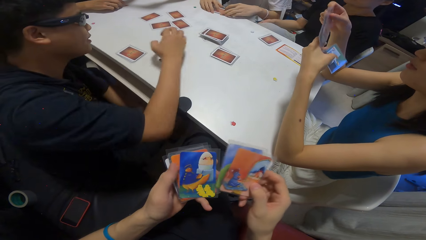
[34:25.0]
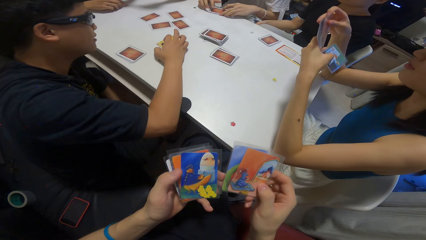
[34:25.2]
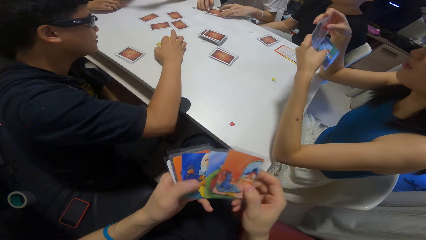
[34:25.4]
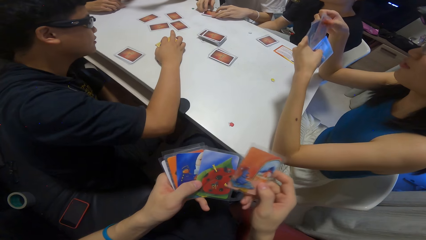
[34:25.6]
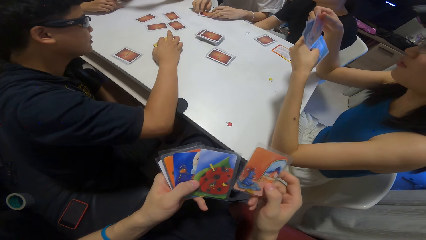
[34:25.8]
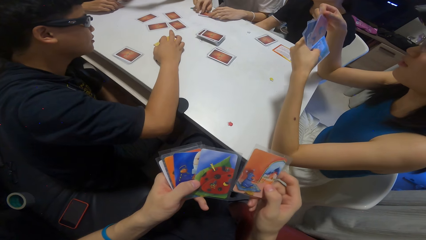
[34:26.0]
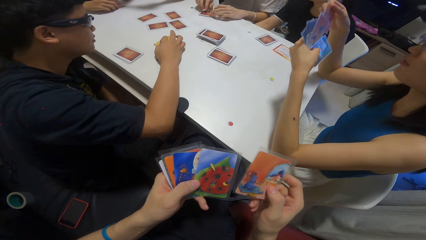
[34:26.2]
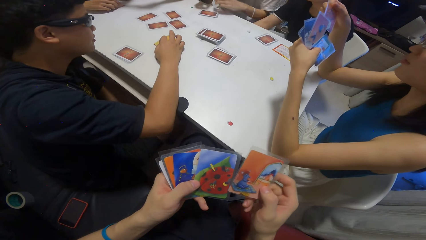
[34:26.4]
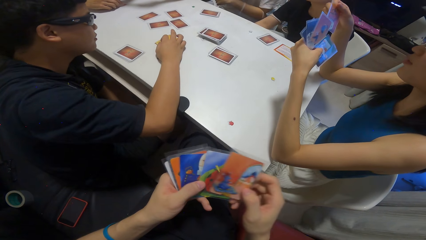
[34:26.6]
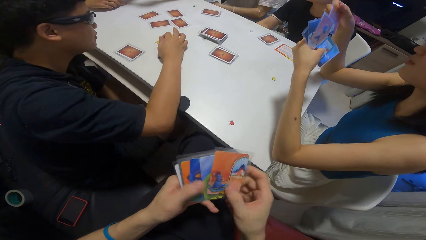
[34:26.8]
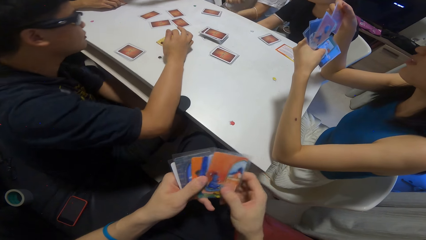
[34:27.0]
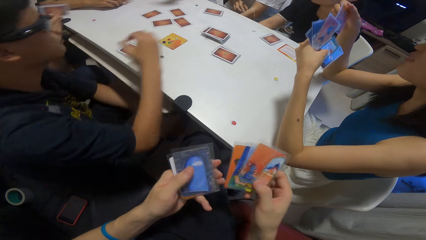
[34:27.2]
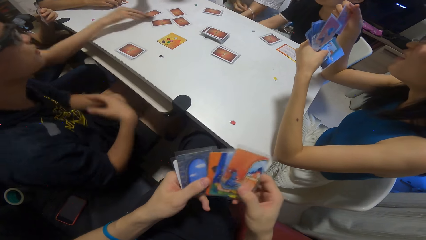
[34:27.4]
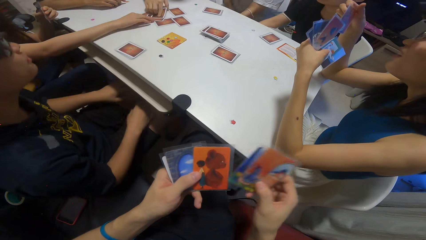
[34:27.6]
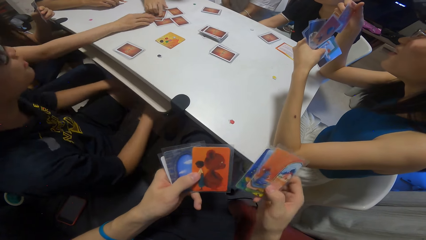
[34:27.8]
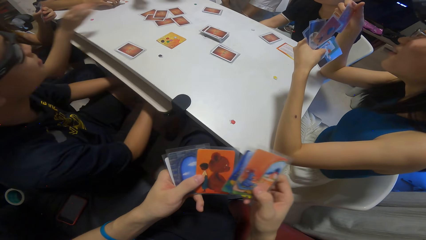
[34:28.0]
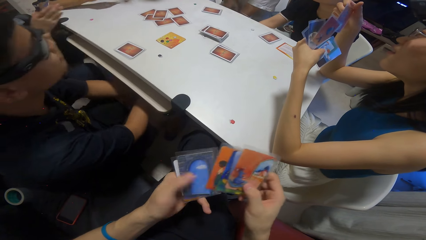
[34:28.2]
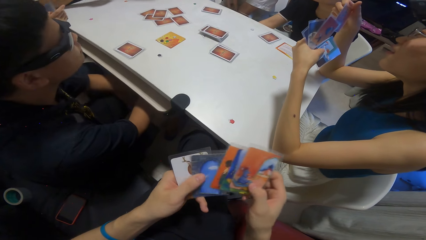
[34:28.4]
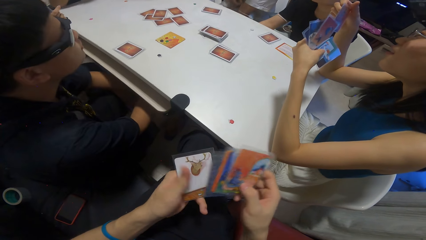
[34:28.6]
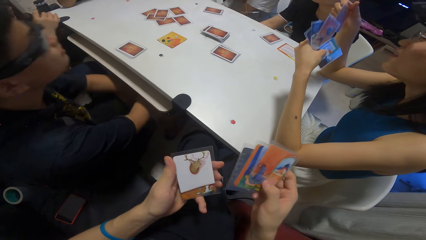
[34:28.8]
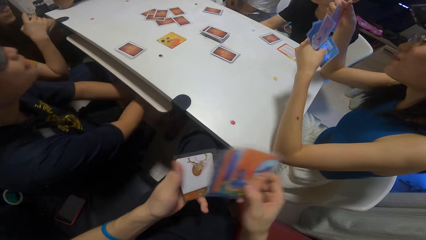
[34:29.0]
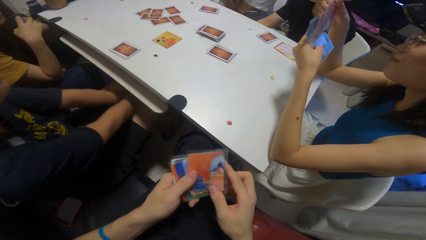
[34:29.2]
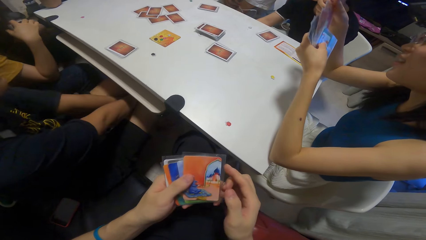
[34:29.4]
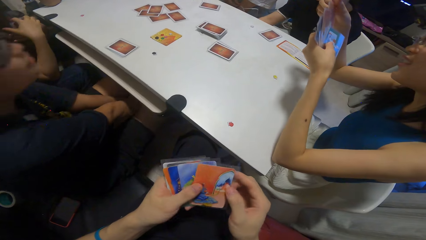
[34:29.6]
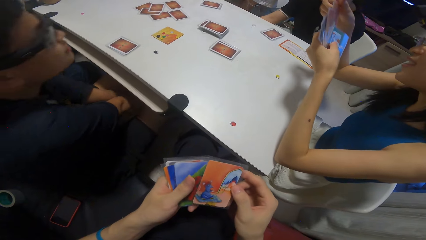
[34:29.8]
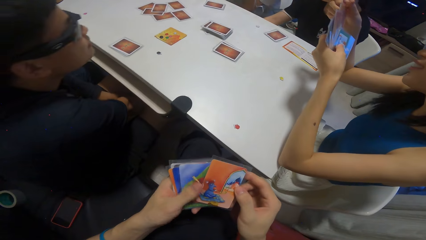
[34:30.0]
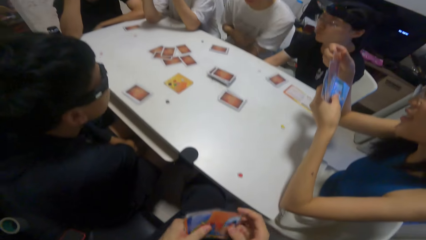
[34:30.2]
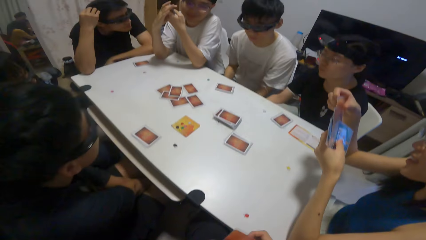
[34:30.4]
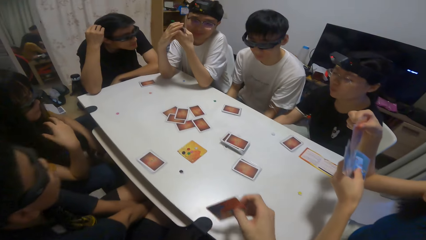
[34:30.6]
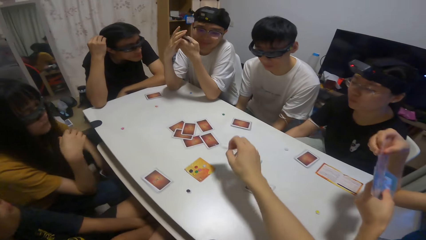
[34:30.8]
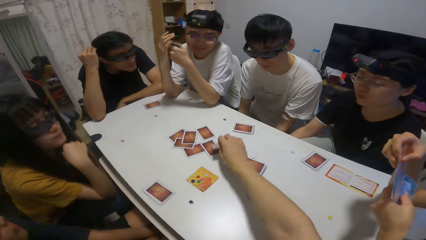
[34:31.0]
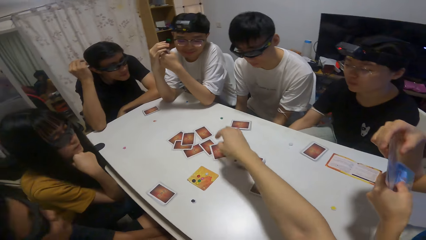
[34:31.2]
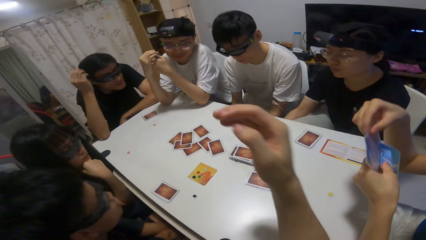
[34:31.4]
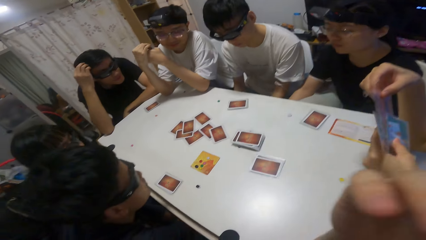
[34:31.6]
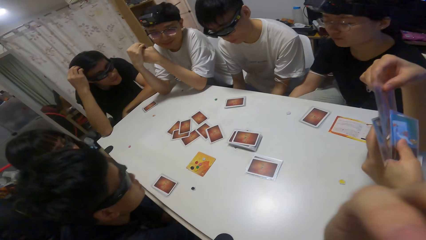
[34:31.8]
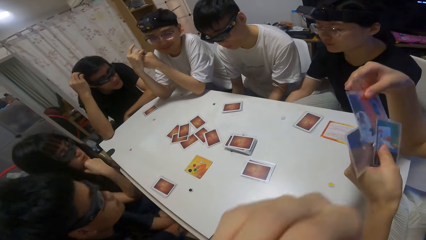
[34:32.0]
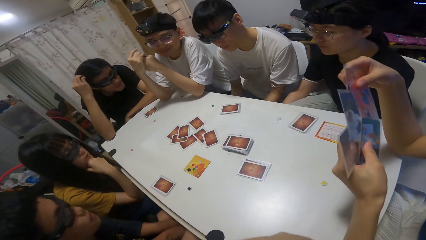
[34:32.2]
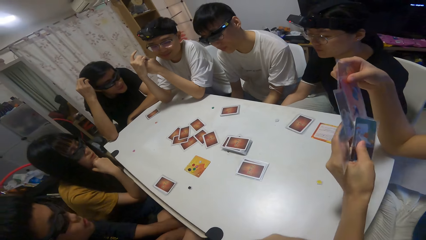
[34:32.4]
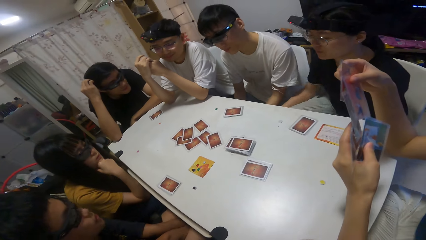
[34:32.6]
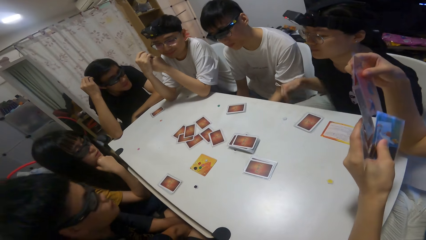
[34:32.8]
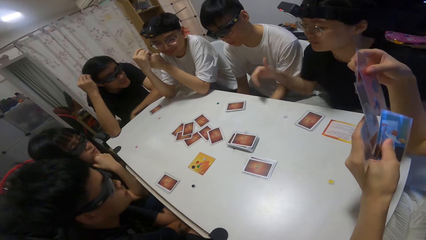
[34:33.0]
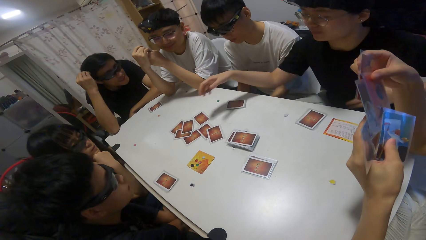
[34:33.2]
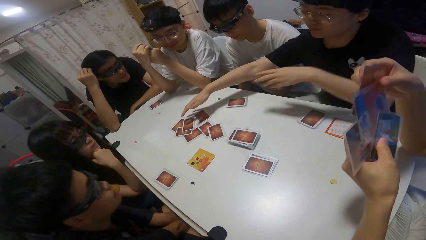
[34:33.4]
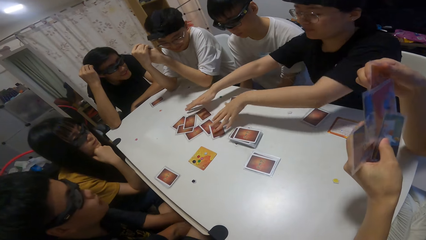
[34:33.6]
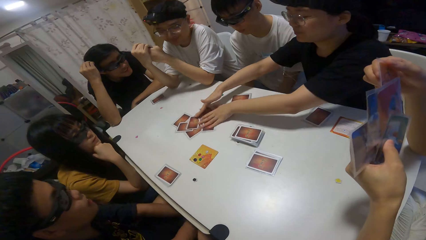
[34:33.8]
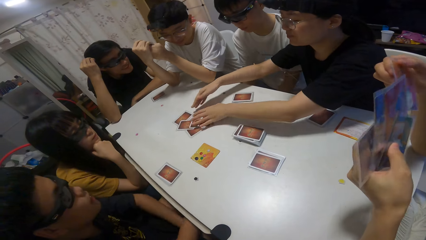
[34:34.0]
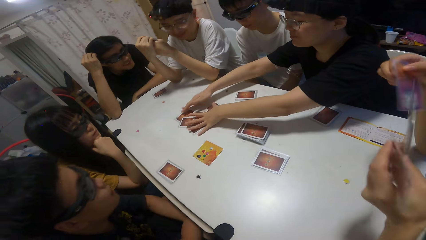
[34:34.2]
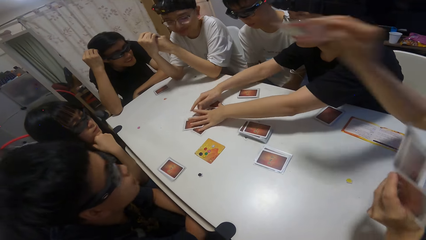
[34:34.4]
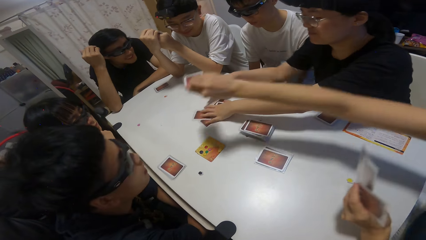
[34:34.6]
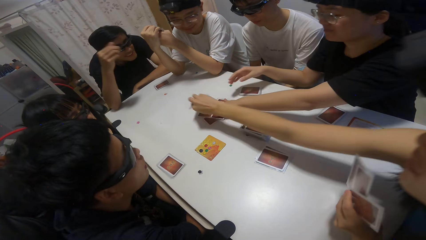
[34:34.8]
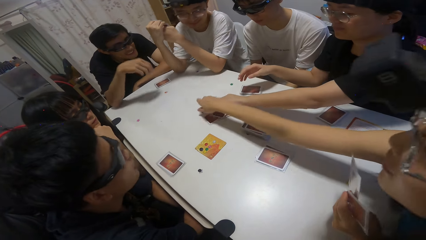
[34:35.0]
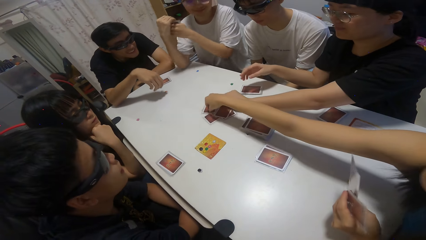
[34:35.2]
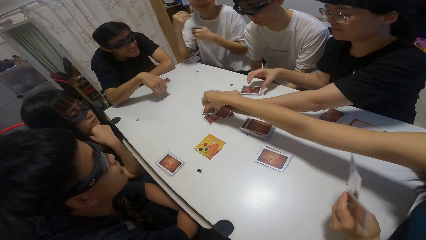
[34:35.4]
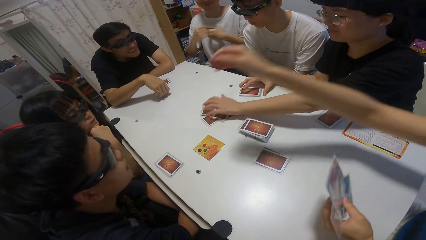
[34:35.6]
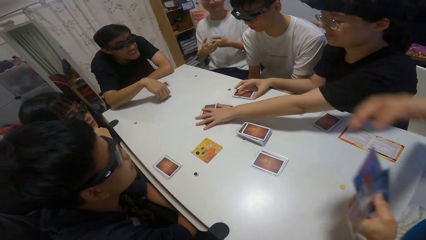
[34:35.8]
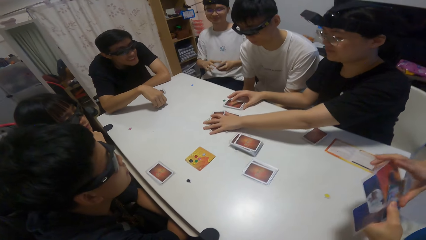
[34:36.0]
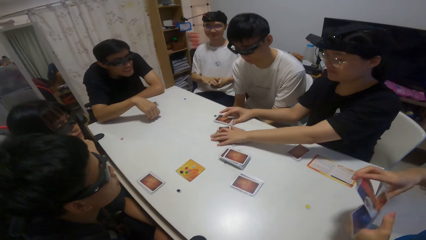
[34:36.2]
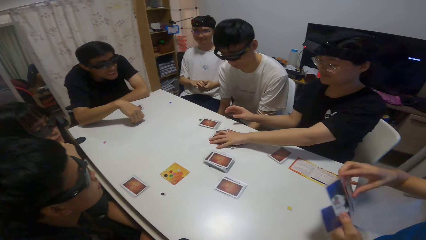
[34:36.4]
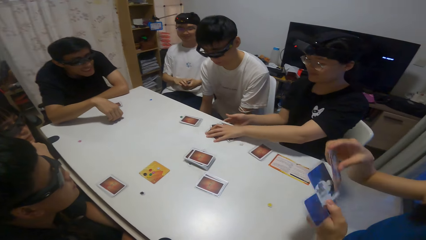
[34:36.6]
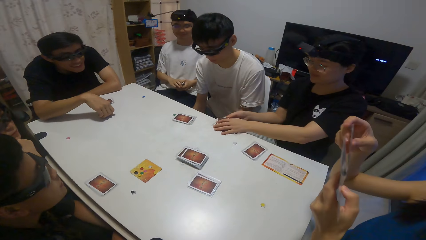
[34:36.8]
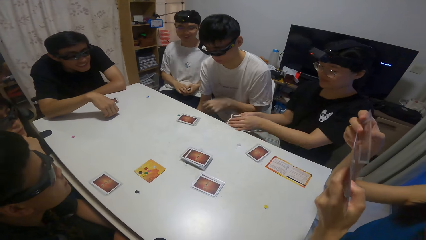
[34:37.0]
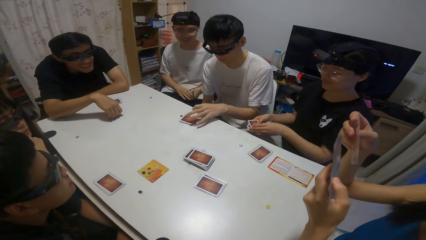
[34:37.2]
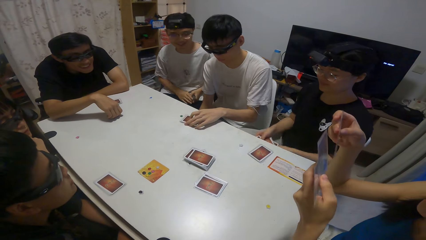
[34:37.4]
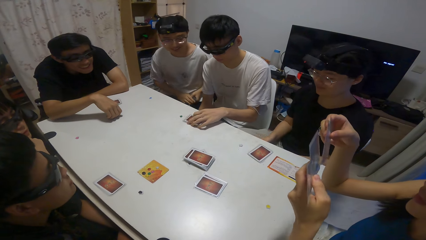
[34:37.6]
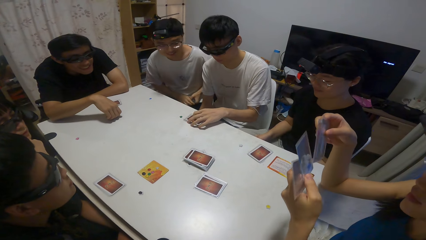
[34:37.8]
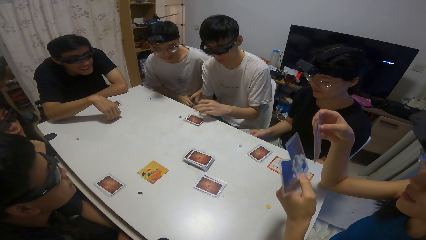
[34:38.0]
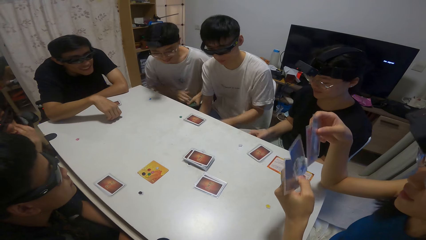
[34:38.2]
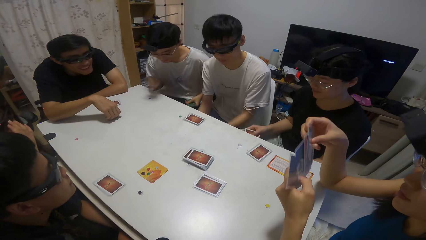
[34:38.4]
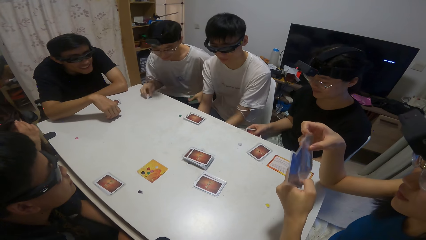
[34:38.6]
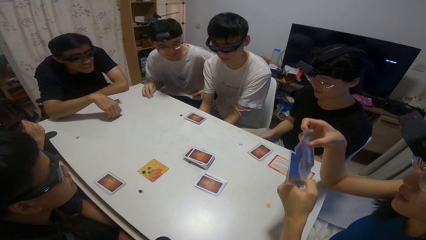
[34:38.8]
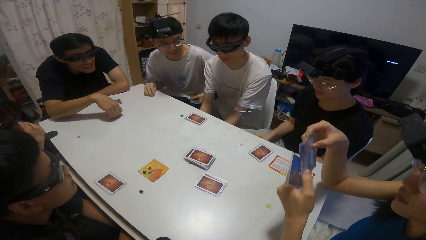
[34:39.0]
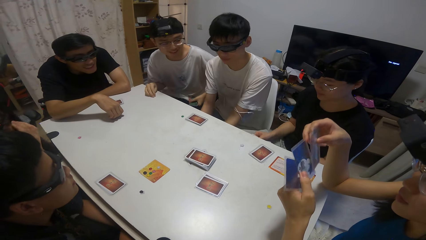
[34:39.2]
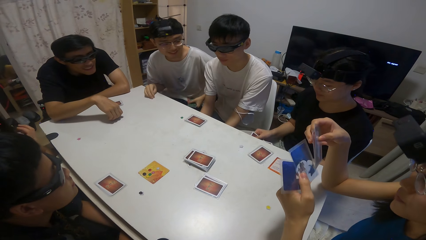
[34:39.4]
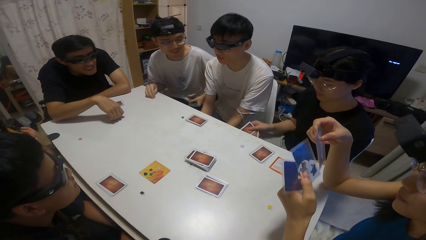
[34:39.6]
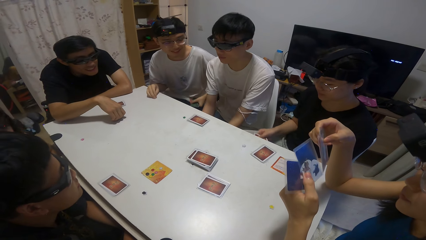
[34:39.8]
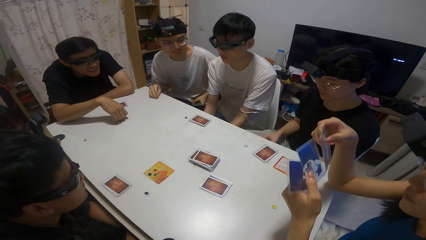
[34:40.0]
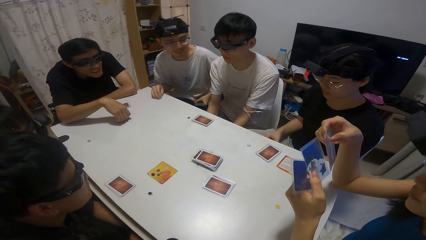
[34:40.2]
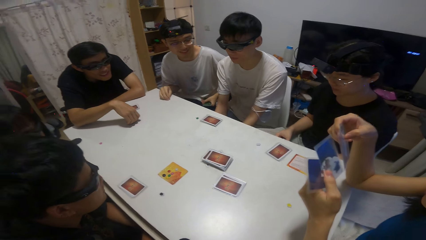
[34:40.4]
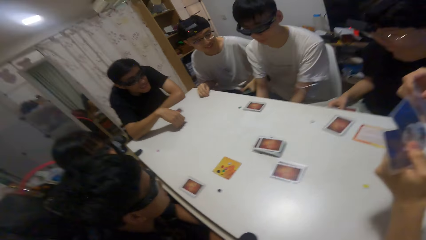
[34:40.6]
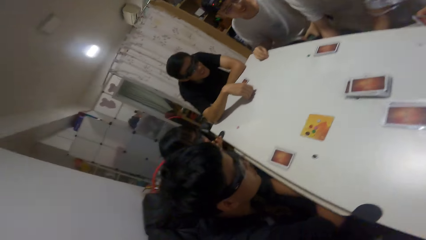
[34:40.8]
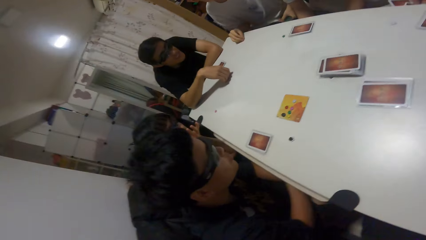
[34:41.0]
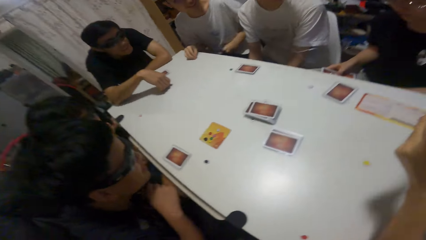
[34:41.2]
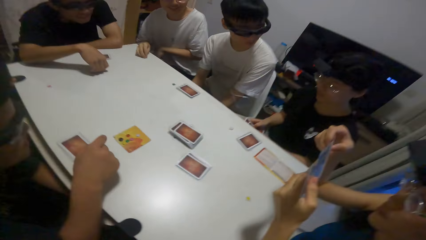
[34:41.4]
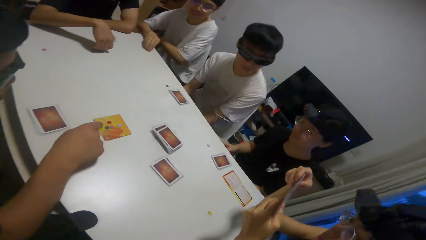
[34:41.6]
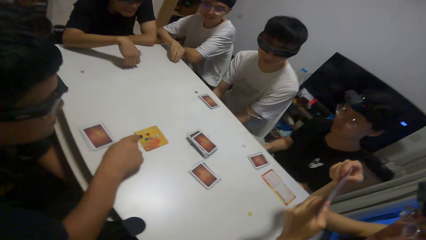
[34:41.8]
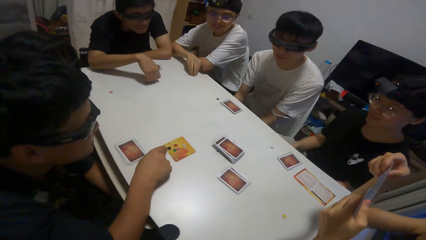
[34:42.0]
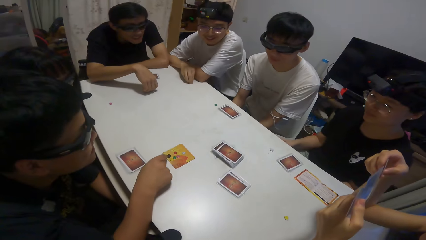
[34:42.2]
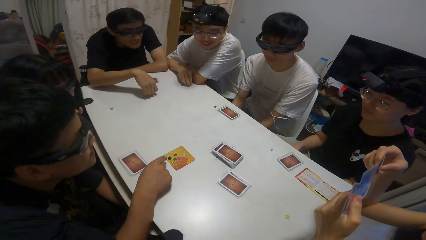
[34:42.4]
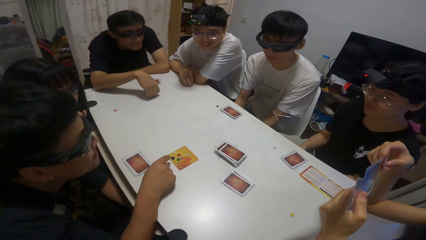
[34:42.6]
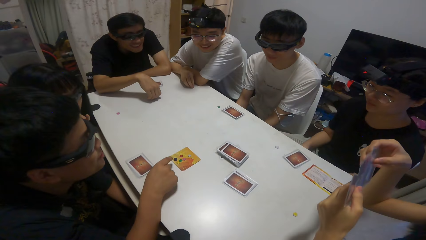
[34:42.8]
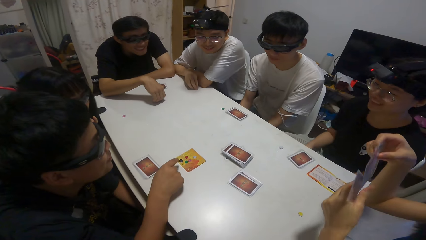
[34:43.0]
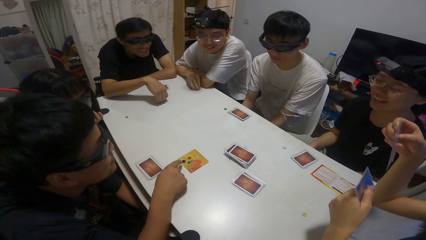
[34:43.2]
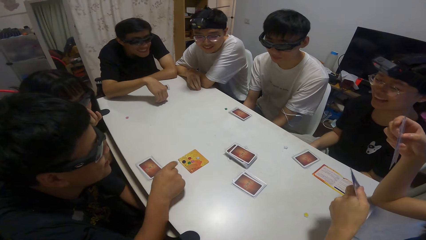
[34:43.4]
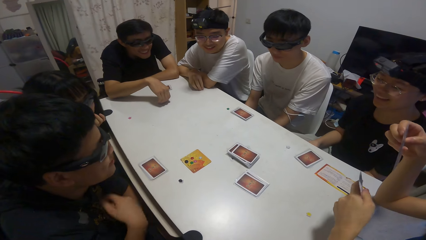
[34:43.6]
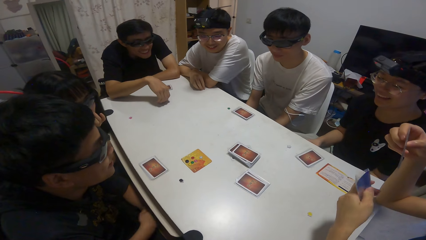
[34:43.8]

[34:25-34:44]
A man touches the stones on the card. A woman drops a card on the table. A man drops a card on the table. A man shuffles playing cards. The camera wearer drops a card on the table. A man places playing cards on the table. A man picks playing cards. A woman packs the cards together. Another woman drops a card on the table. The camera wearer places a playing card on the table. A man touches his cards on the table. The camera wearer holds the playing cards. A man fiddles with his stone. A man points at the stones on the table.
